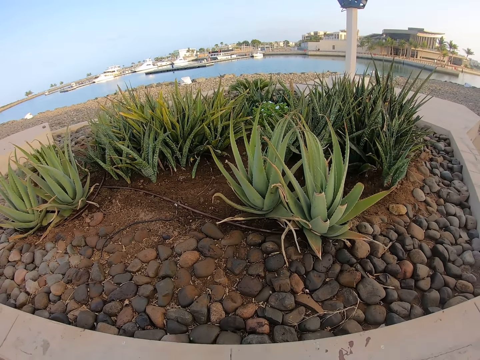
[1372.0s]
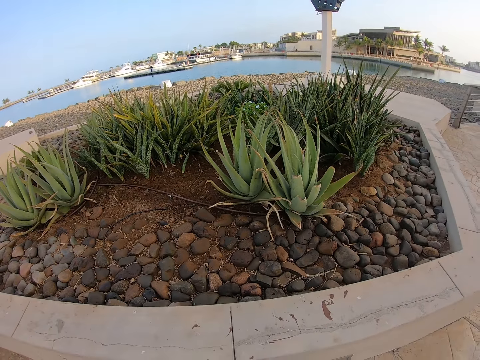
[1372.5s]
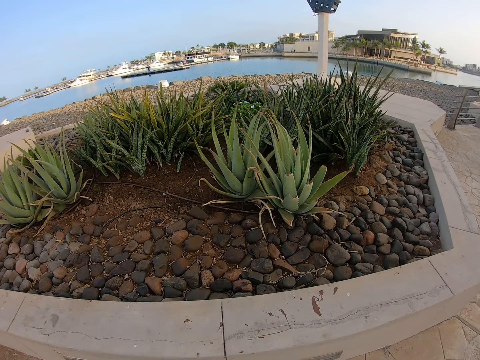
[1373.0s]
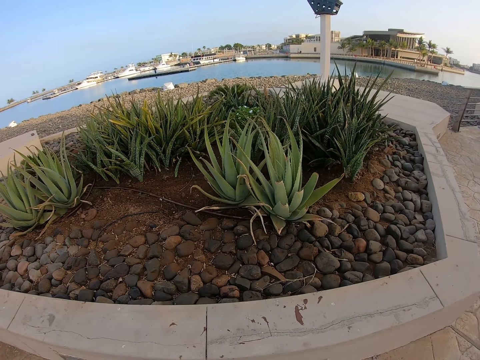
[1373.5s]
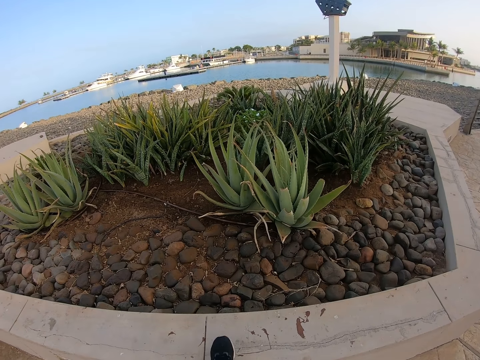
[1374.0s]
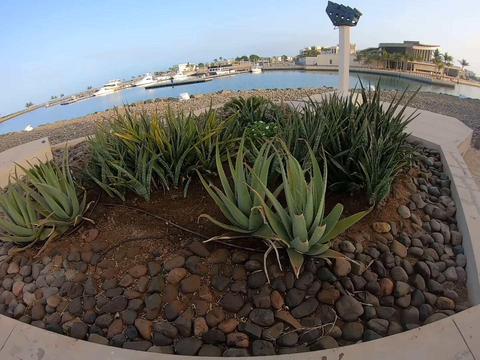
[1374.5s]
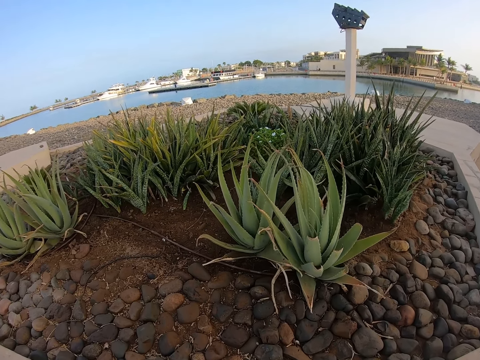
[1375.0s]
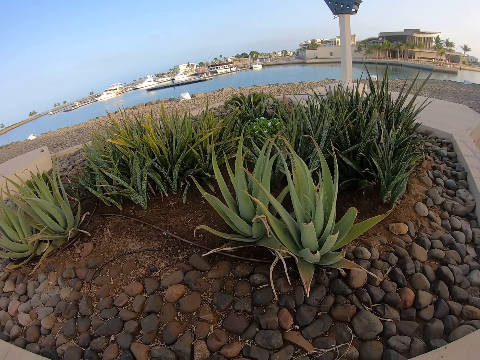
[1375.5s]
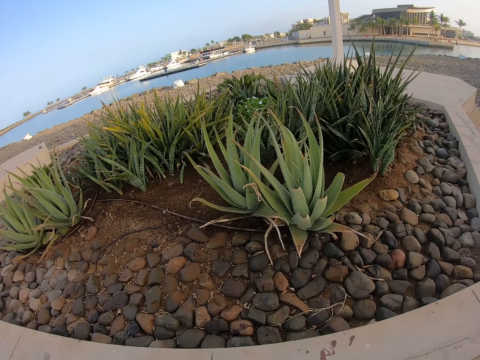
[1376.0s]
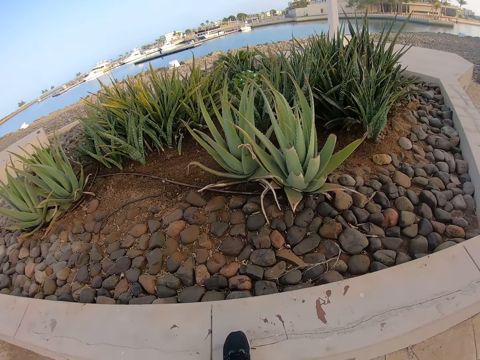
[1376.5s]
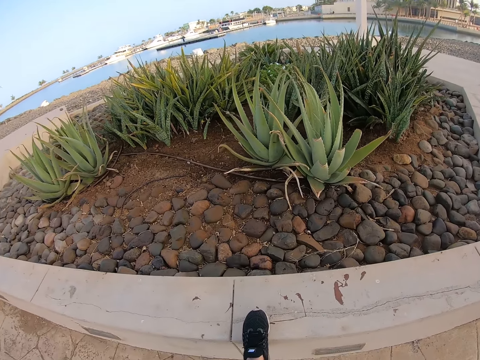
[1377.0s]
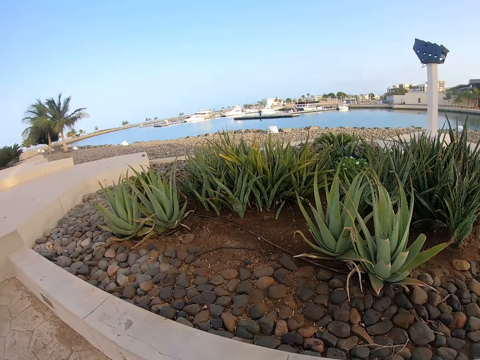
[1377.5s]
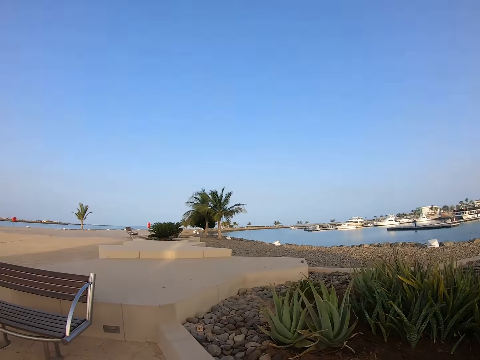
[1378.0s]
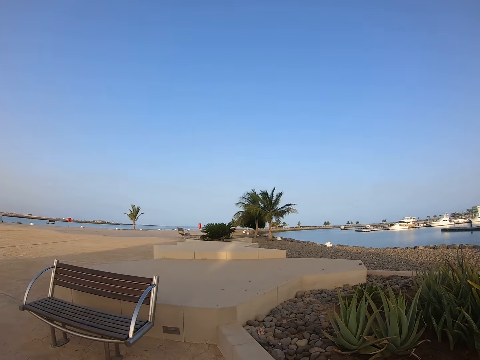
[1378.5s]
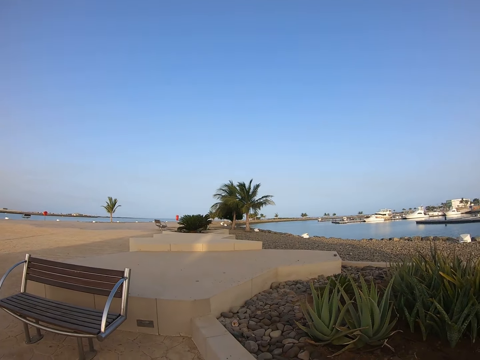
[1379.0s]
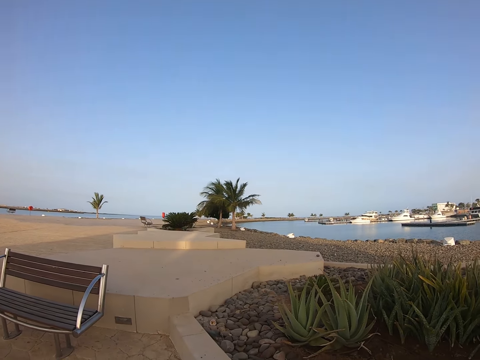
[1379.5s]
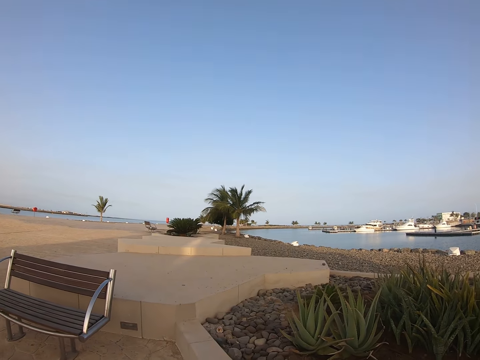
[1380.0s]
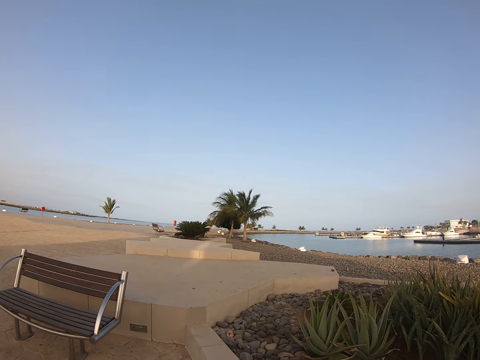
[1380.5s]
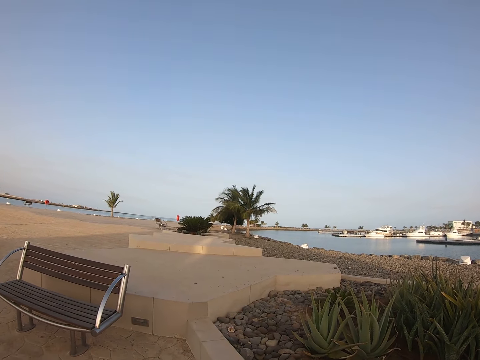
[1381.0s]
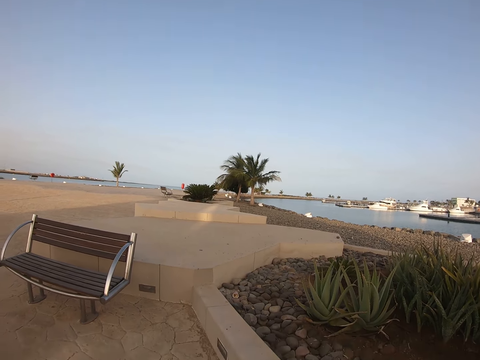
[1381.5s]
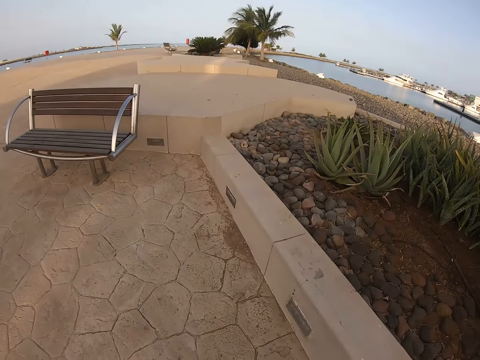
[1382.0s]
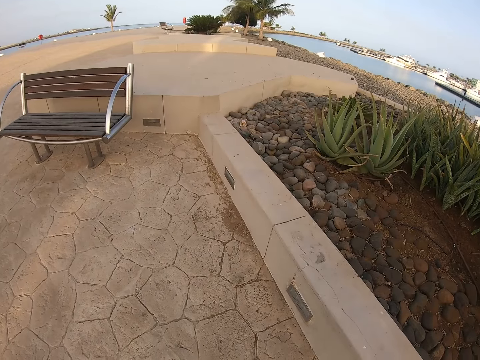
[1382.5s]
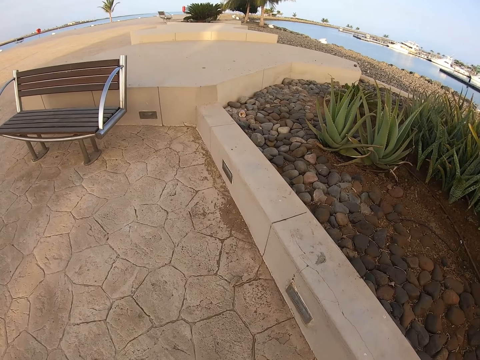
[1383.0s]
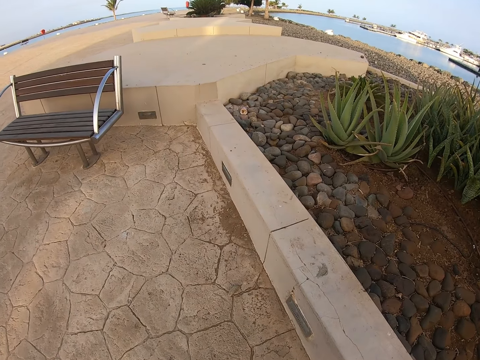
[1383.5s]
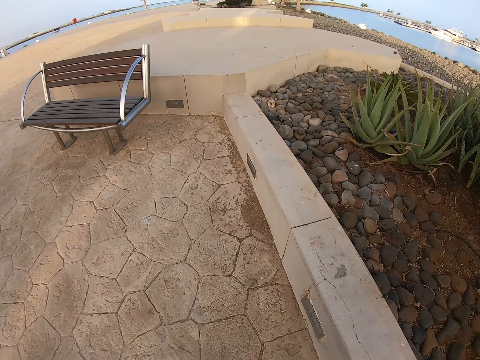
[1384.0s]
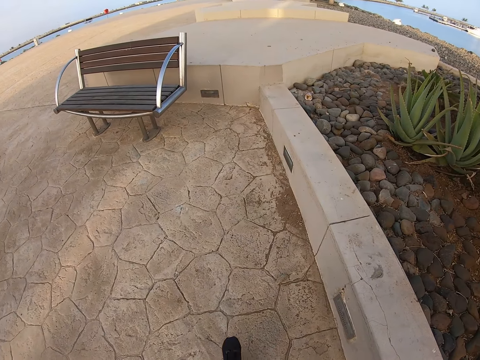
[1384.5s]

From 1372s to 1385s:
The camera wearer removes her leg from the flower bed. She steps on the flower bed. She leans forward. She looks around the area. She turns around the area. She looks around the area.

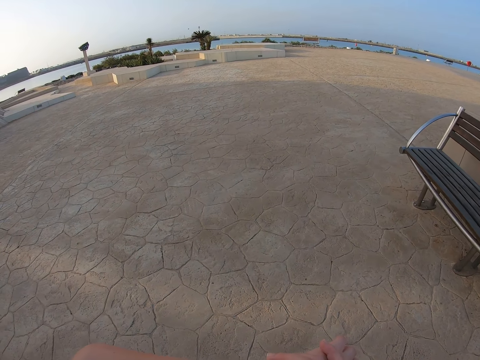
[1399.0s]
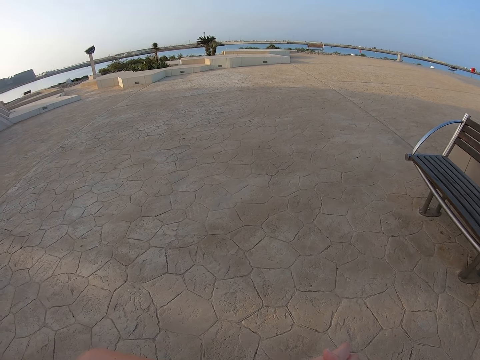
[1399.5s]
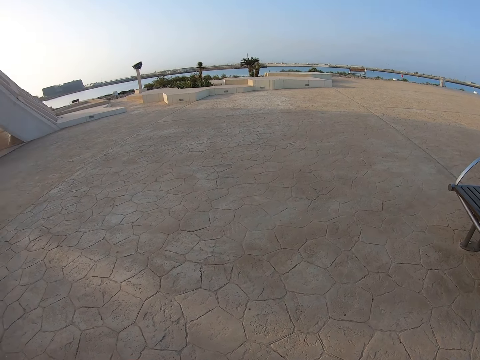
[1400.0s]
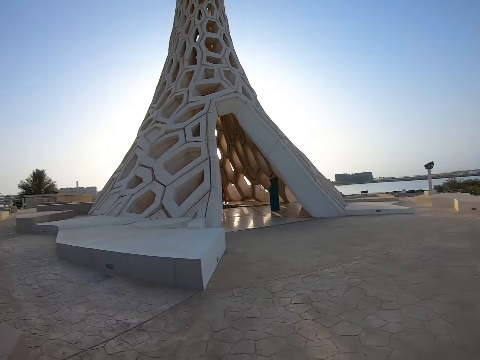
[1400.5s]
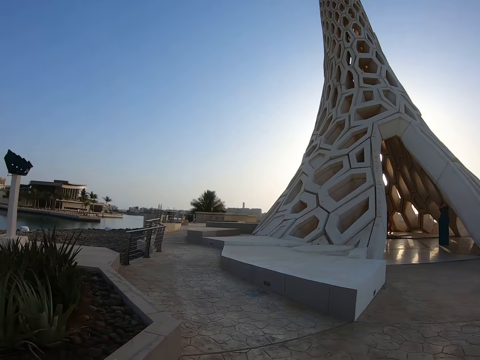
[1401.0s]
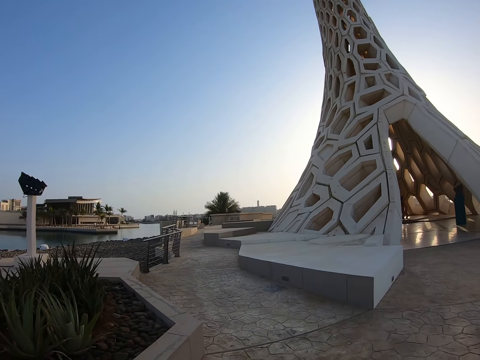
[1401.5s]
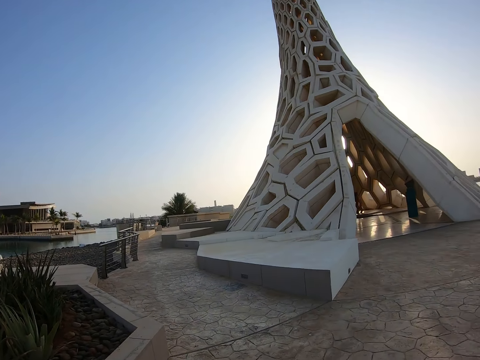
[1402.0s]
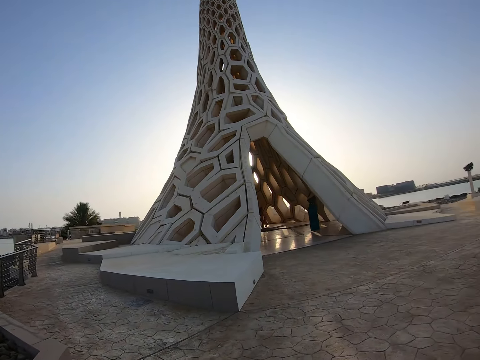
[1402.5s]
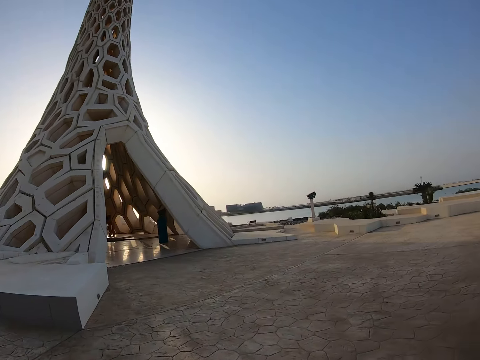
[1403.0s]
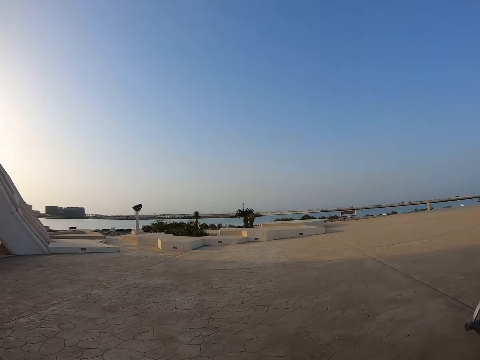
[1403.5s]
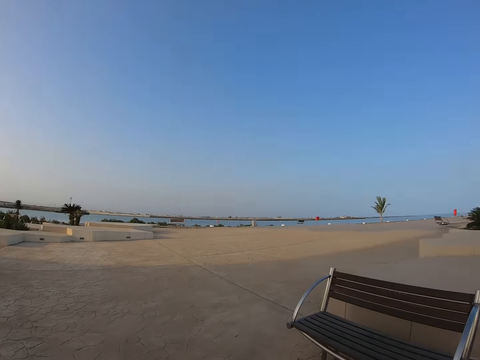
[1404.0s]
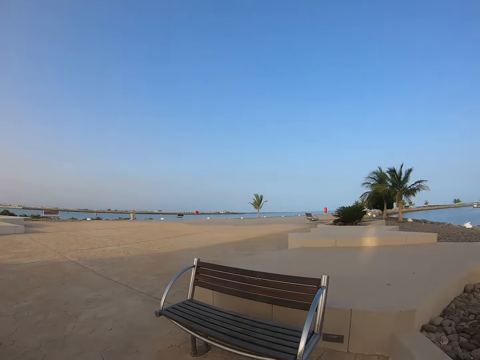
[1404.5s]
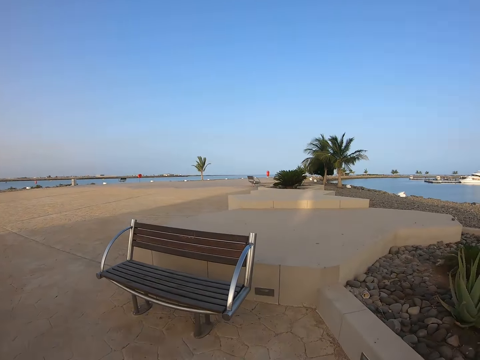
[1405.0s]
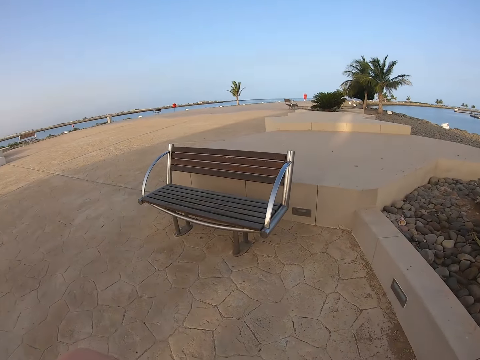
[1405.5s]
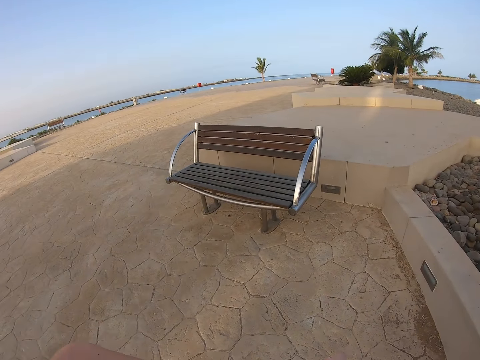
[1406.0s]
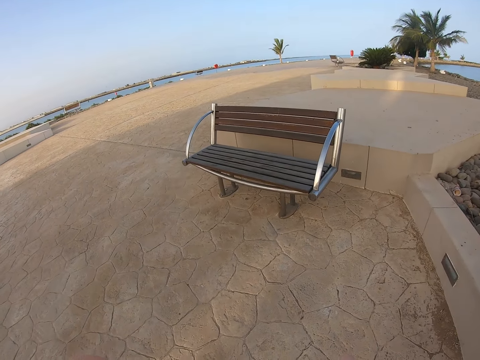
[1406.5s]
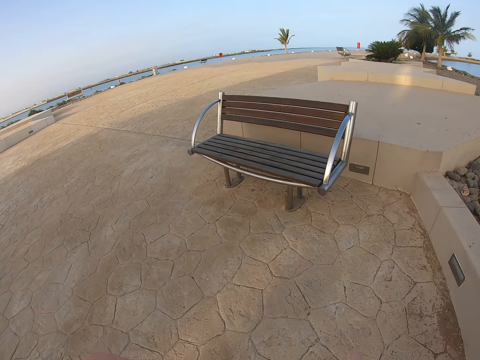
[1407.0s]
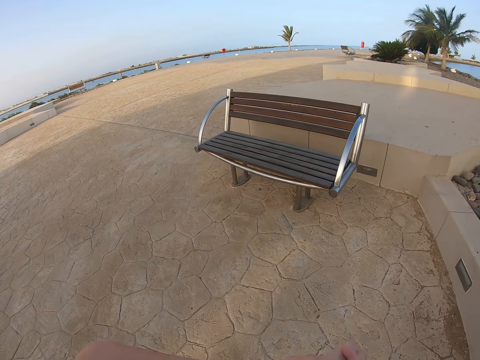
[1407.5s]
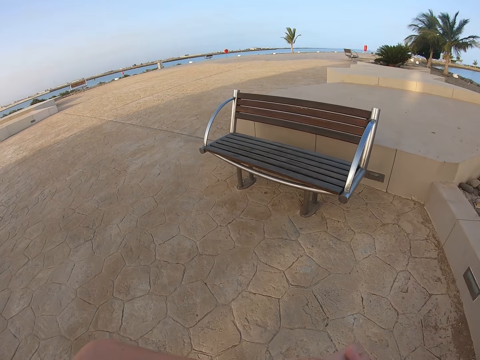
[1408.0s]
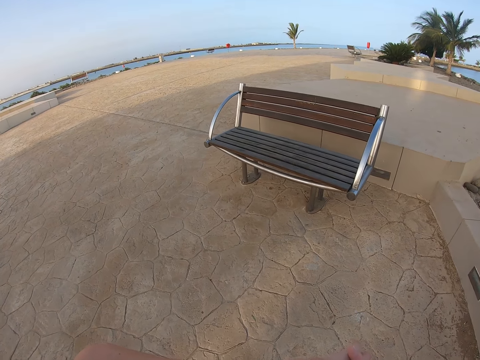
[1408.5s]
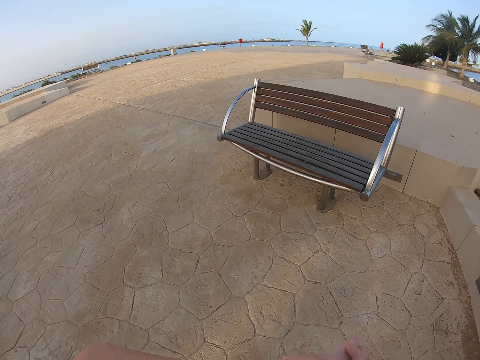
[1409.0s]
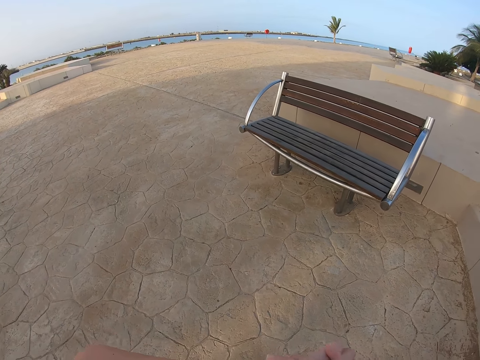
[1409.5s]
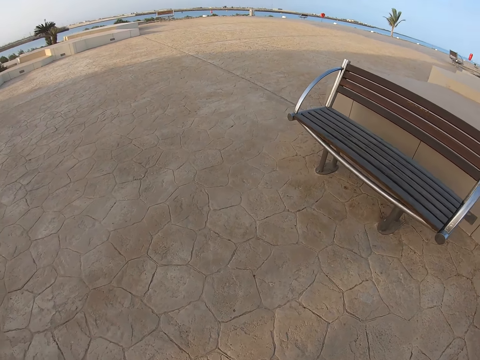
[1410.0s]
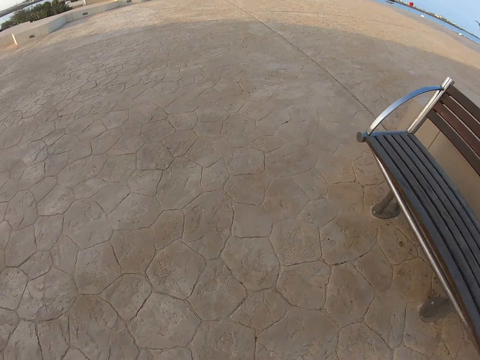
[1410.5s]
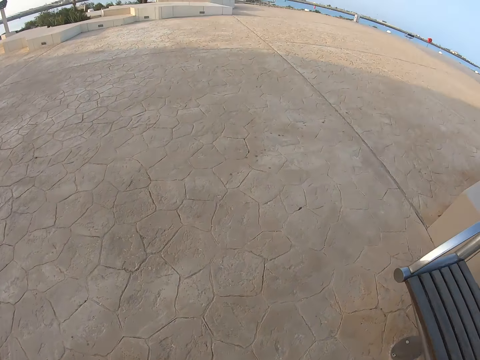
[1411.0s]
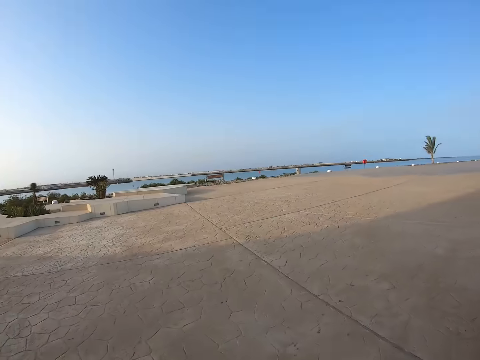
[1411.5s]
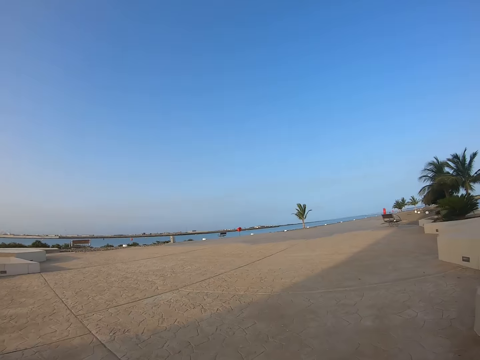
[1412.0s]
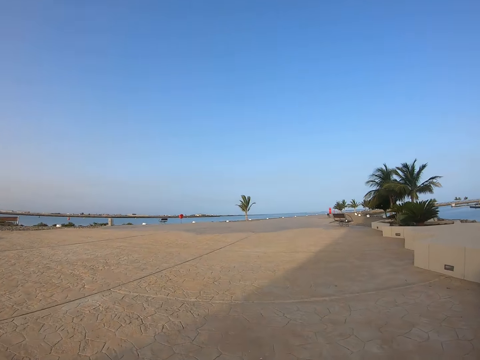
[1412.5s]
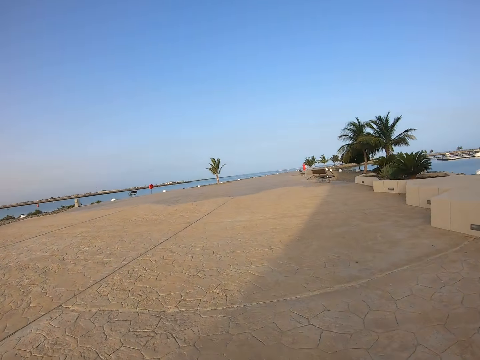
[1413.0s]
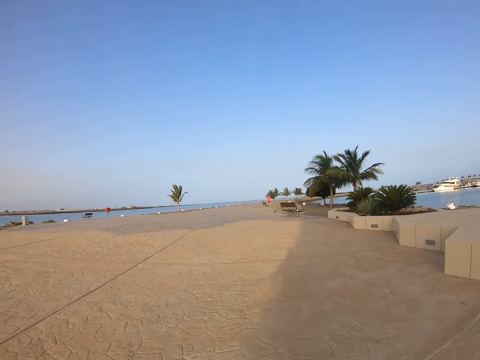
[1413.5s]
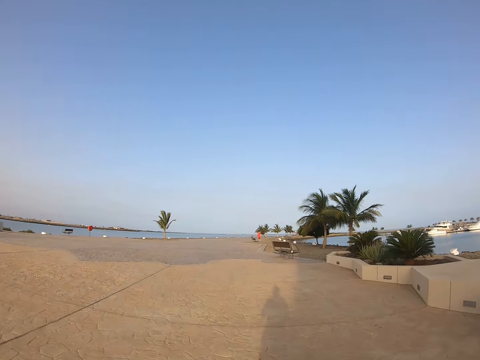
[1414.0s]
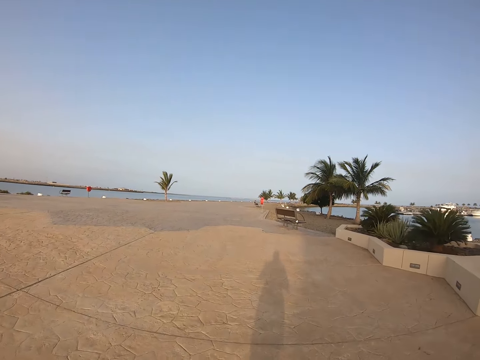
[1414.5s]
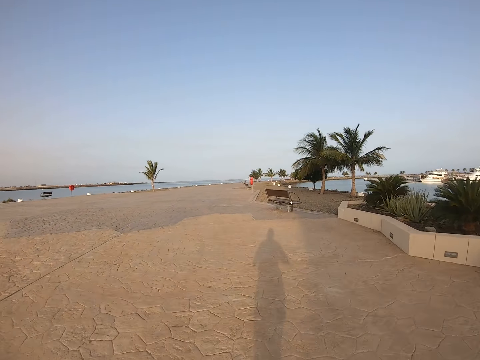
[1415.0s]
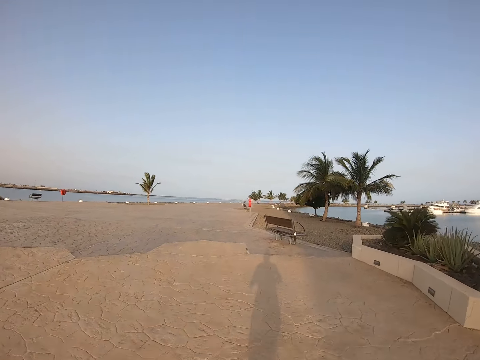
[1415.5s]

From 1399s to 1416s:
The camera wearer turns around the area. She looks around the area. She looks at her watch. She runs forward on an open area.
